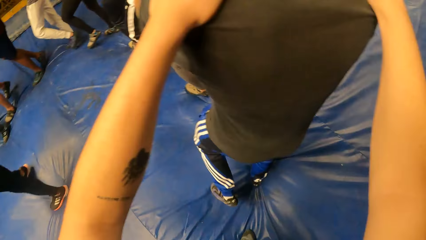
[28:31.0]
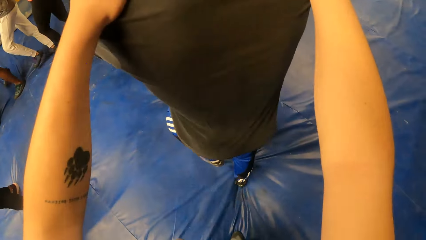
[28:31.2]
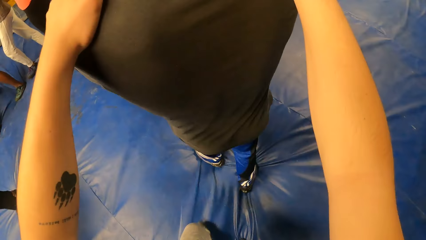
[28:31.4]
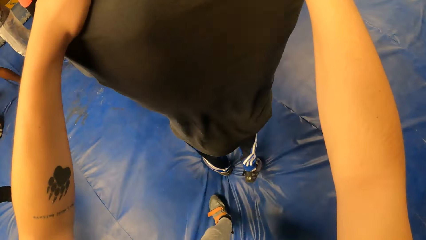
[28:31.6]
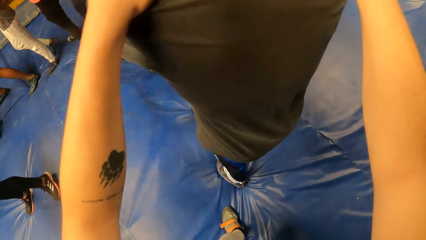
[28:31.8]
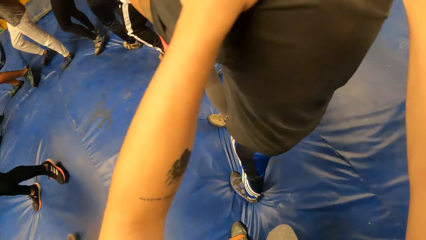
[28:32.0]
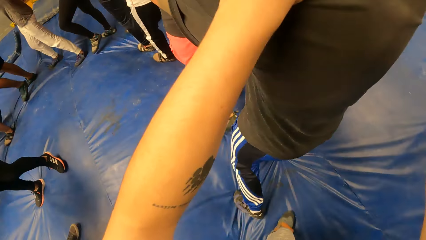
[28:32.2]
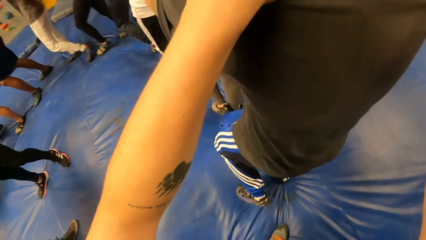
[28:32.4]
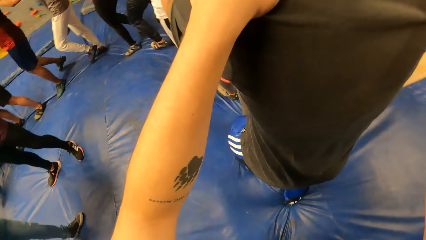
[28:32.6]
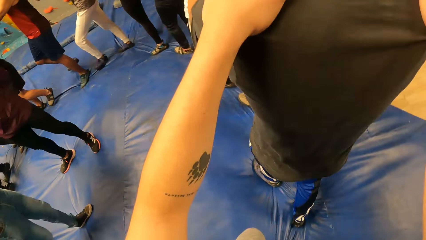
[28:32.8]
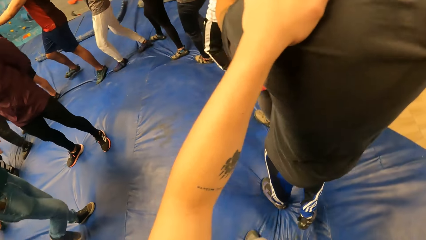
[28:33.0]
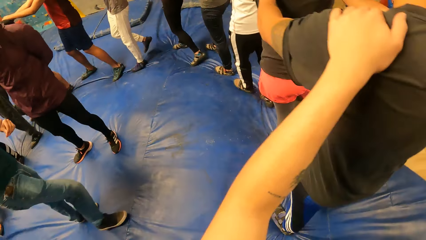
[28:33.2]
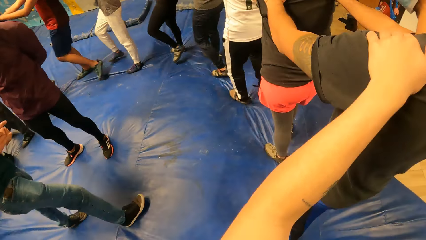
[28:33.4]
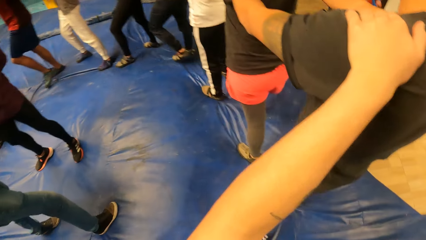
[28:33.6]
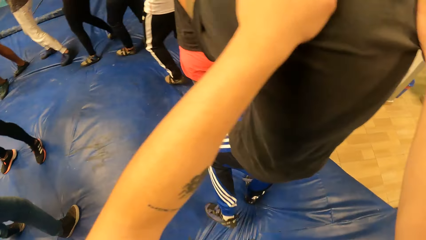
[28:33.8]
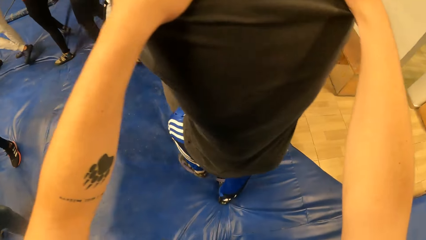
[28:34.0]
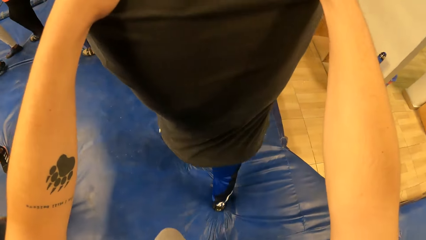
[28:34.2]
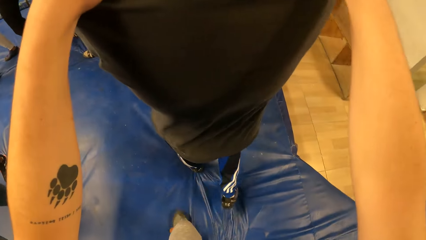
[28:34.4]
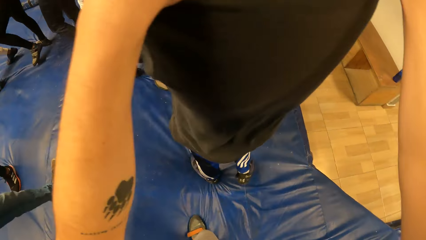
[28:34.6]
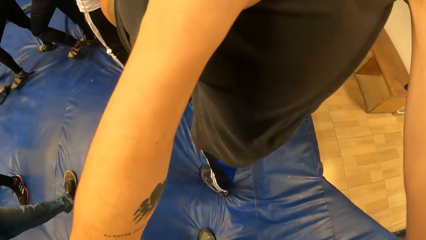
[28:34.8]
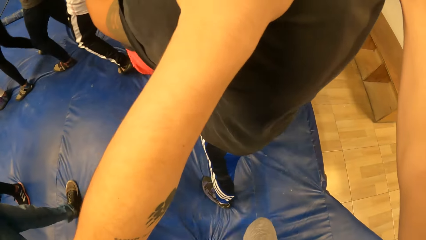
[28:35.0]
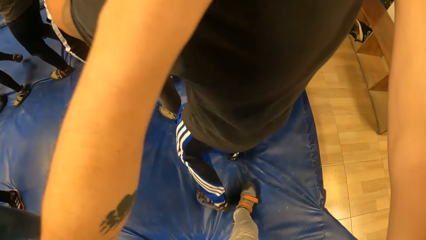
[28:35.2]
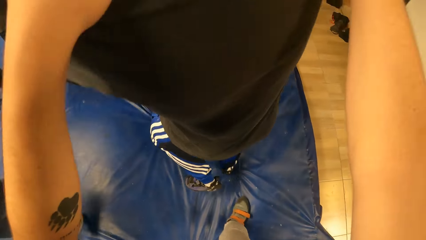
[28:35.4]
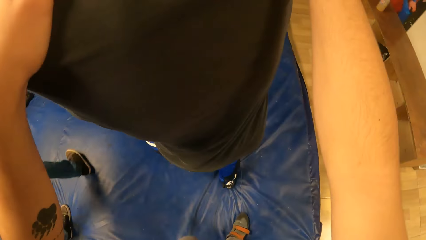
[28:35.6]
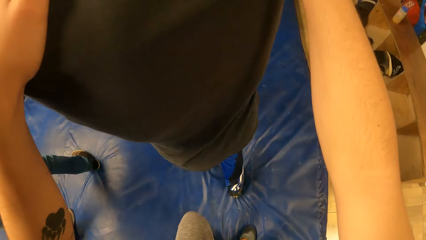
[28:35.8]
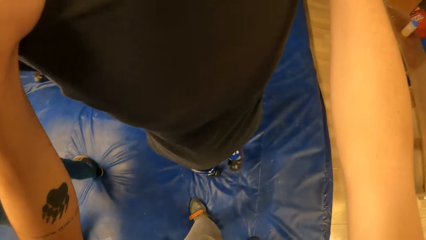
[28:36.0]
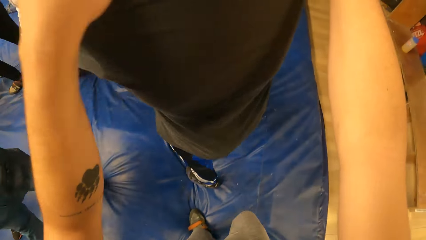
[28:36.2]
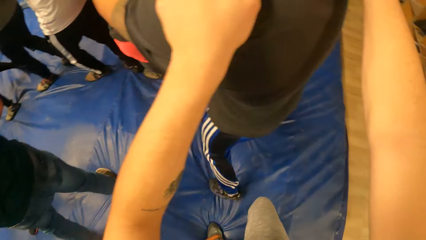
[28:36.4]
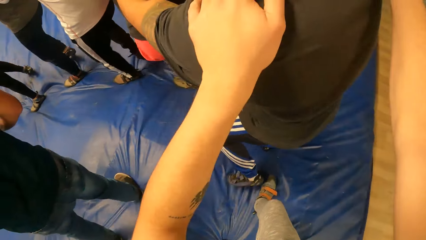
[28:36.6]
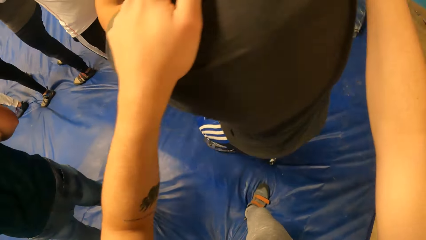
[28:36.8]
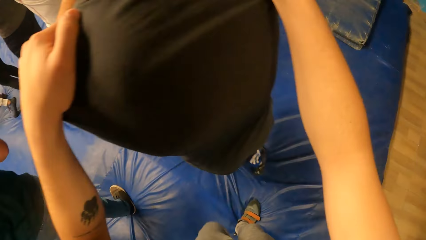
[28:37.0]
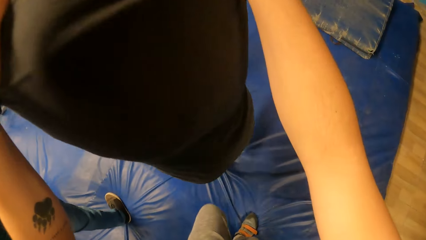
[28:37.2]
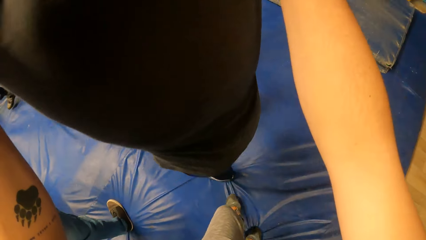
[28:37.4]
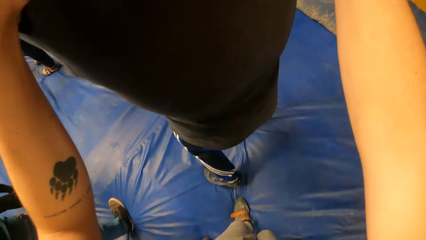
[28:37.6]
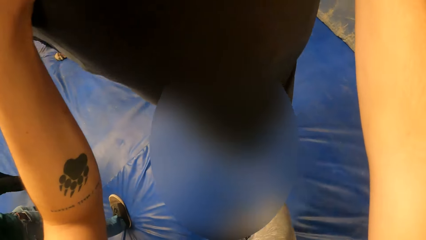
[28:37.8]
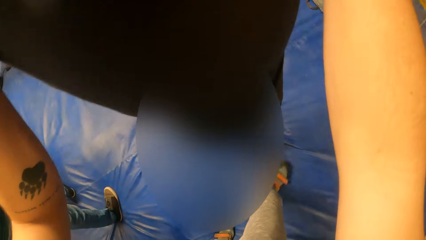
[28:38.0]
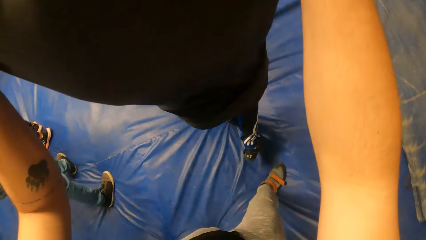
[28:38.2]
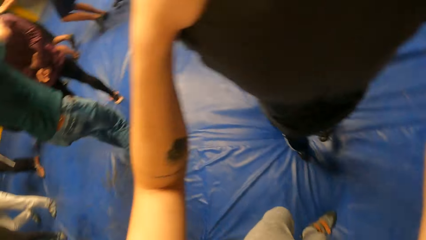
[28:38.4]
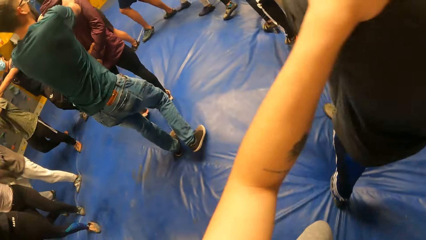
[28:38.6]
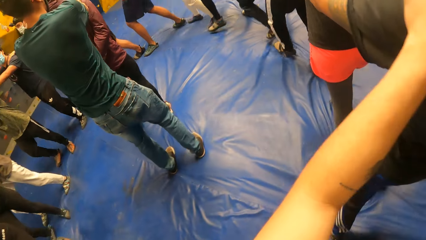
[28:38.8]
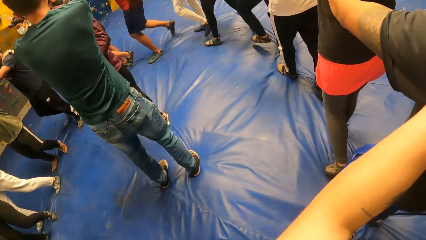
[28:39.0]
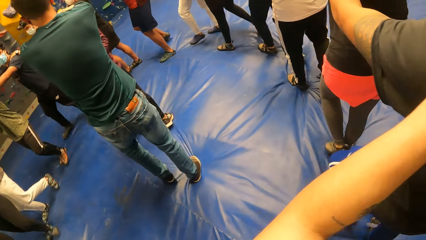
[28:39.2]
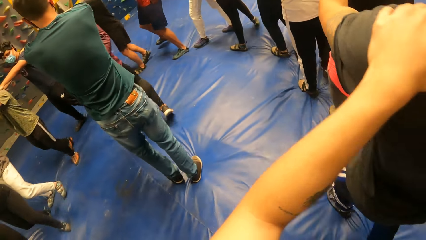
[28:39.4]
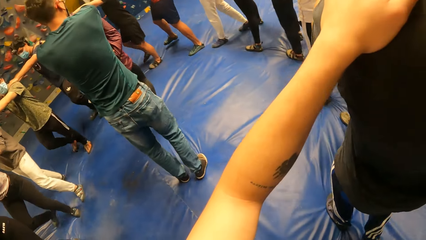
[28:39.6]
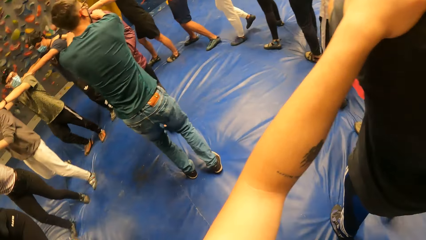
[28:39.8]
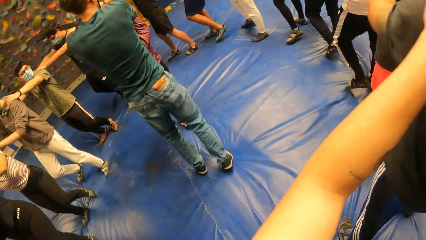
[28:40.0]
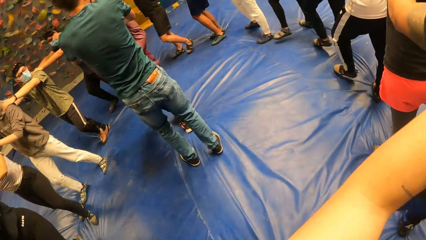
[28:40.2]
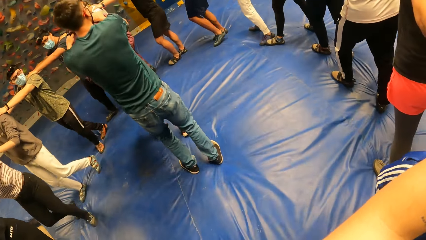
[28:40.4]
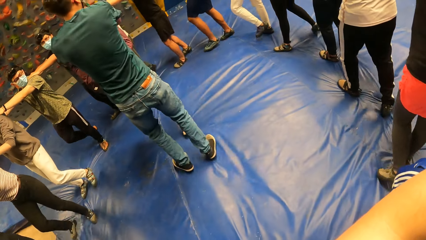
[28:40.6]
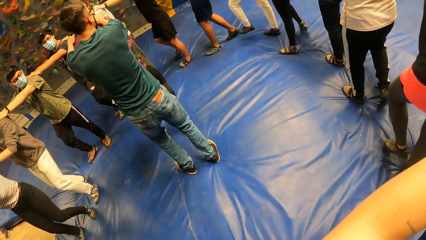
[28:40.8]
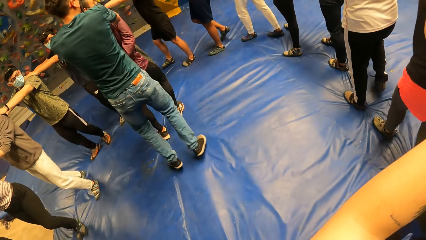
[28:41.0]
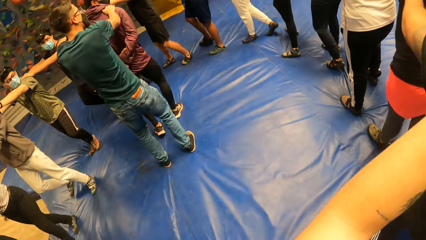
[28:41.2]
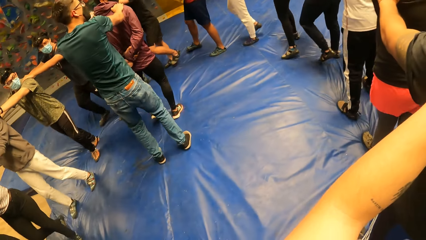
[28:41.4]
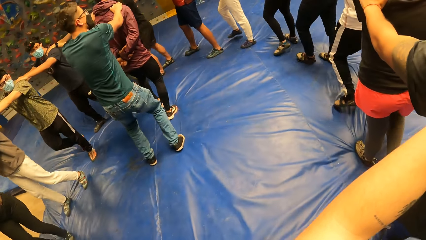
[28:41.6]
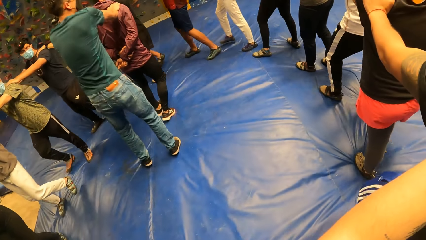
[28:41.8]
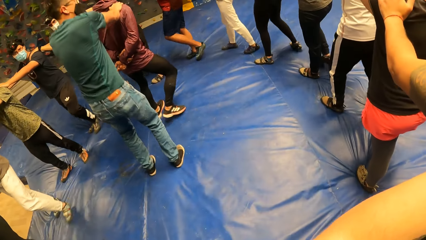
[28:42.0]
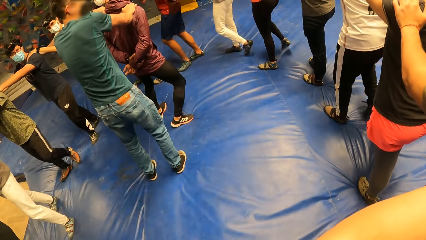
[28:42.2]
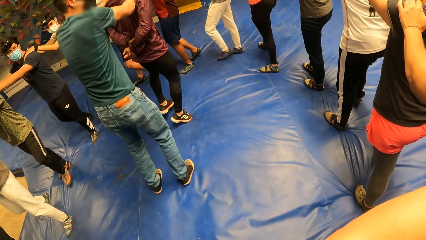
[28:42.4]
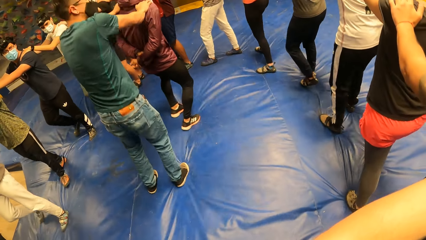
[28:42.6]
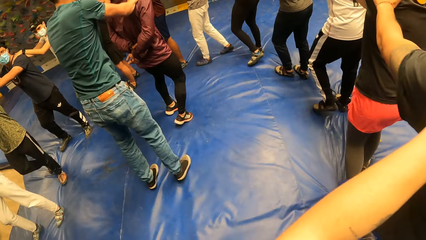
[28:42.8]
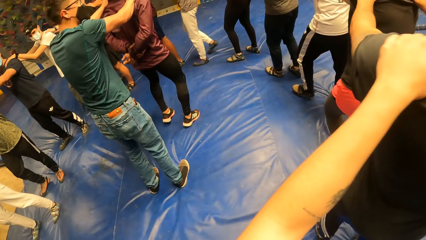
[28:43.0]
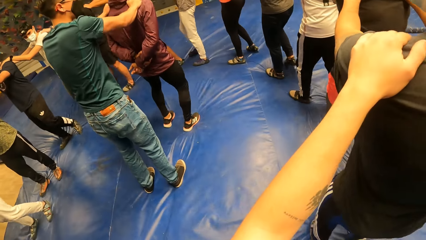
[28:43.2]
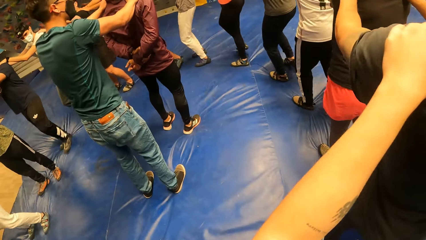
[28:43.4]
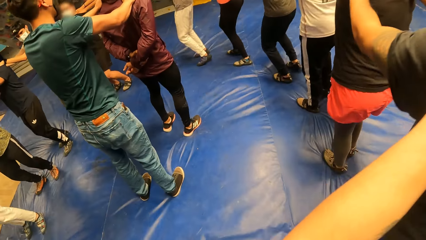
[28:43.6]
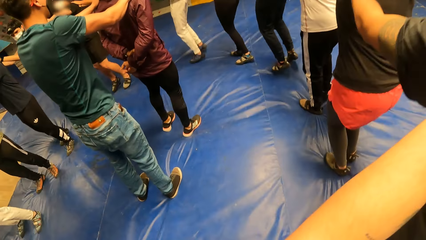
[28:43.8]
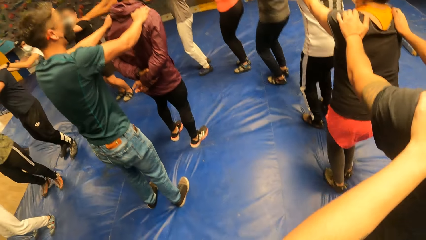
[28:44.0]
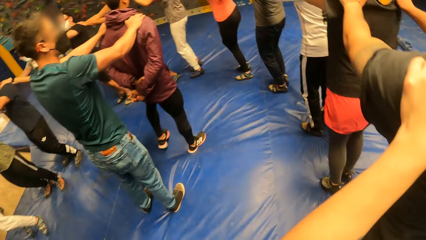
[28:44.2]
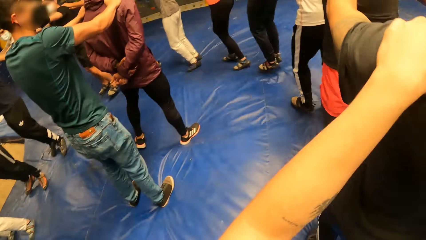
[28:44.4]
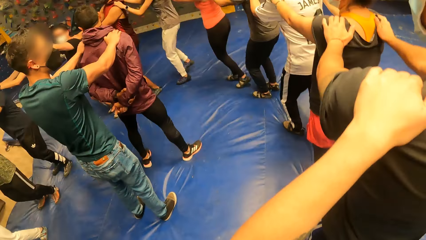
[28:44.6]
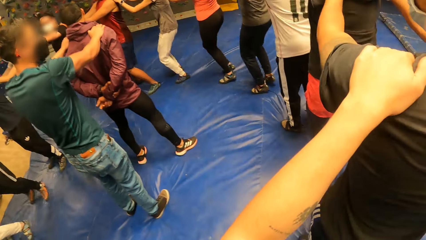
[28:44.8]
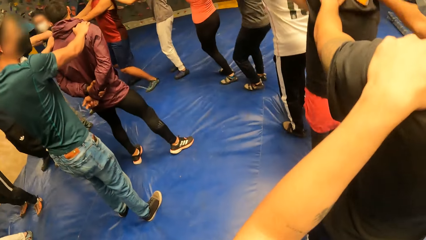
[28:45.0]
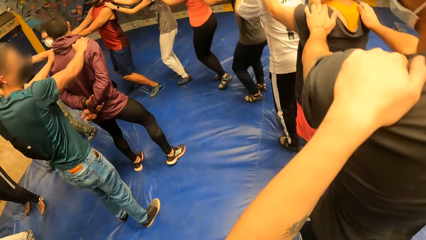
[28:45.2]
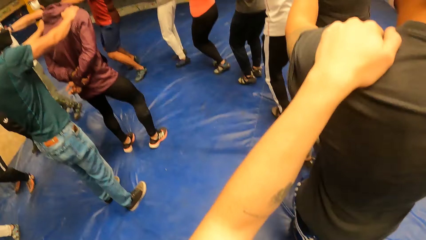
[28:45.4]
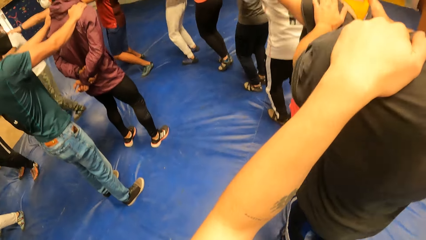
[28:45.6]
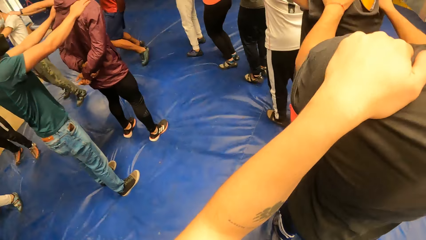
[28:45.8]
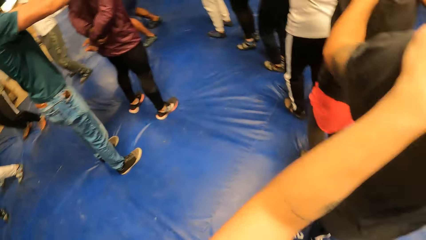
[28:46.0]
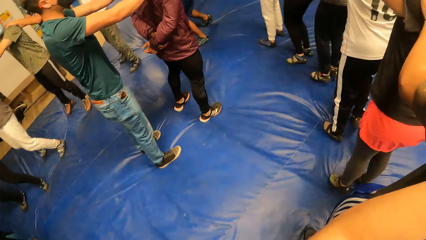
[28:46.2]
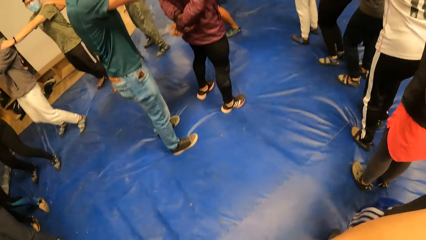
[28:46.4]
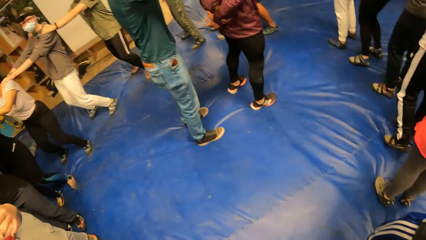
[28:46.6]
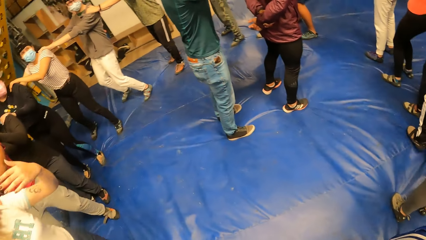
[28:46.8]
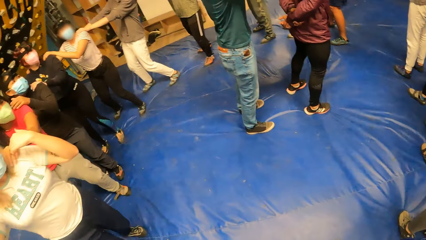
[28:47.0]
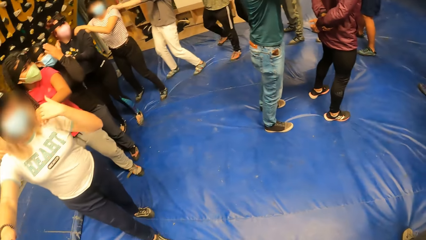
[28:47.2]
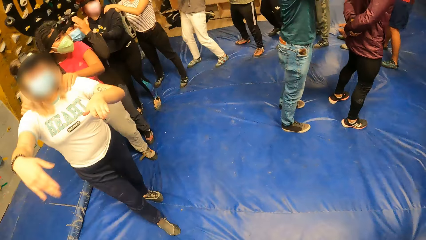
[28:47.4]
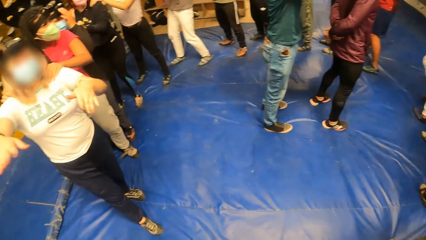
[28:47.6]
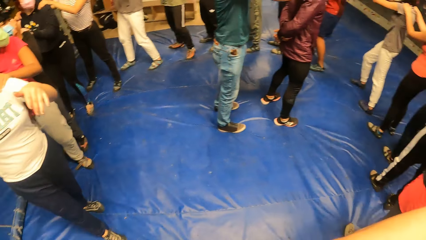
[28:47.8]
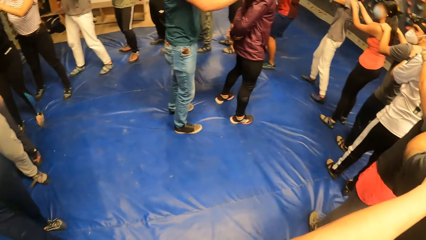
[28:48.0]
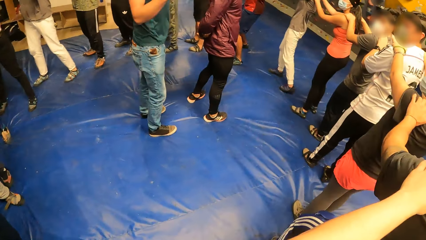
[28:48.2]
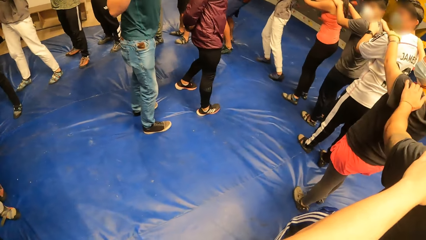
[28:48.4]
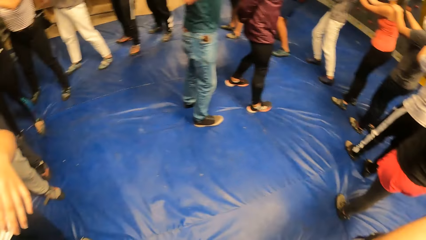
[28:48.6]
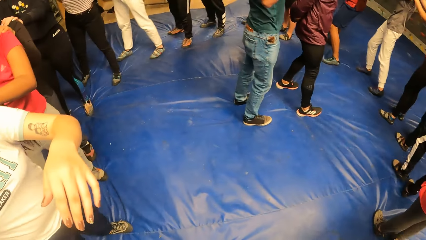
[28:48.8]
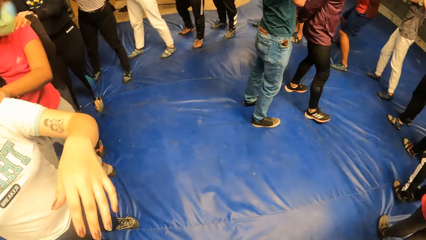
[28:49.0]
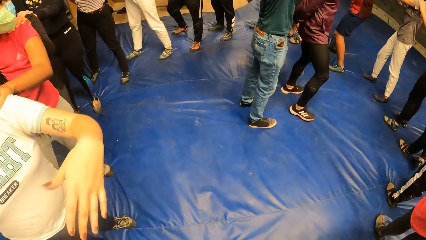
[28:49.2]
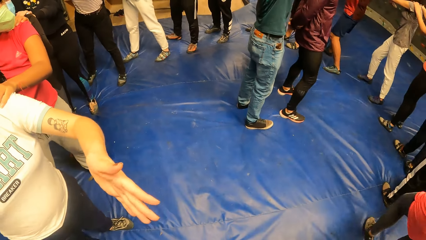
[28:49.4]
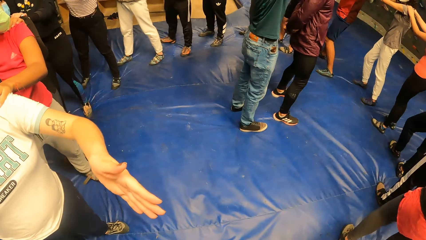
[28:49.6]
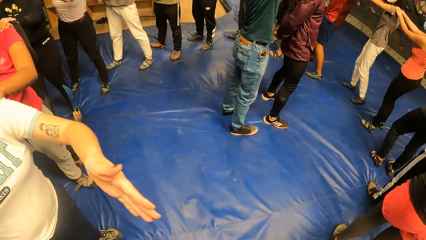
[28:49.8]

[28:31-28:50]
The camera wearer walks around the room. A man jumps on the exercise mat. The camera wearer jumps on the exercise mat. A woman makes a gesture.
